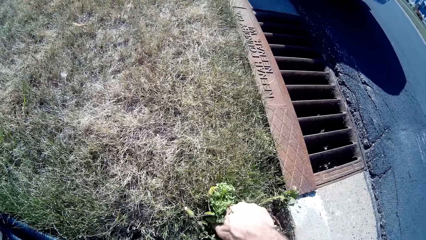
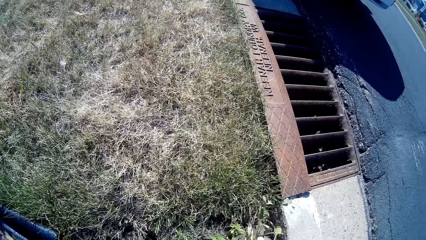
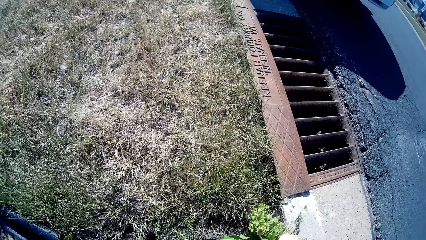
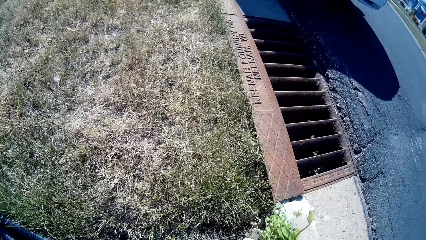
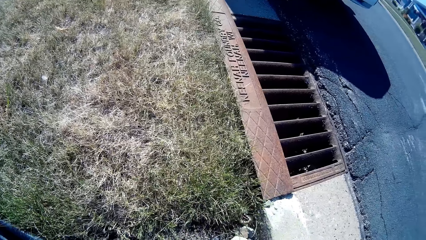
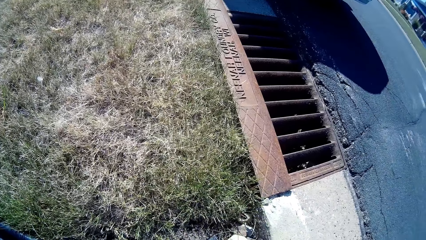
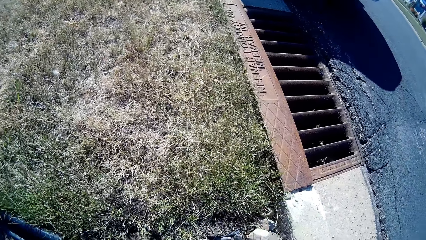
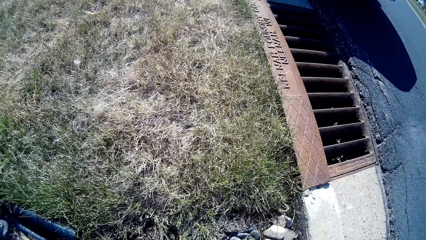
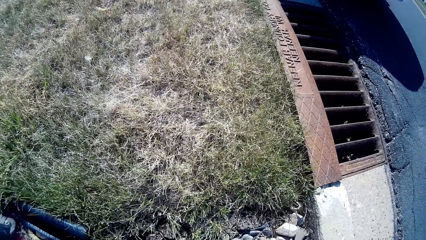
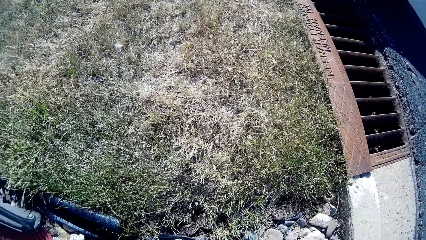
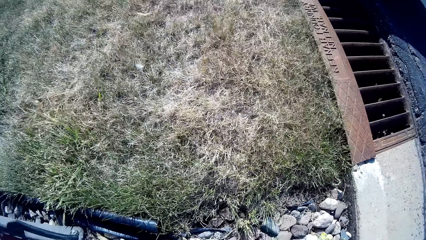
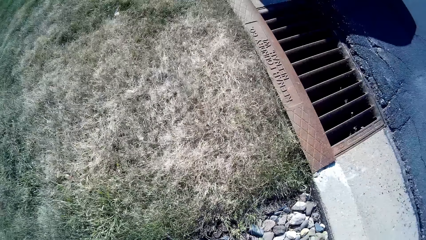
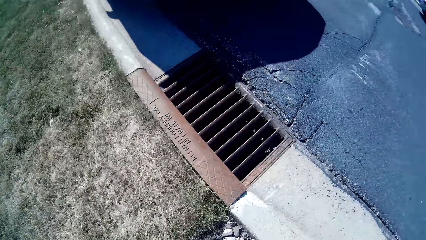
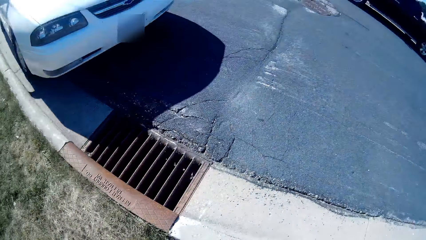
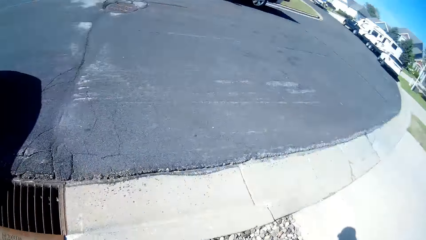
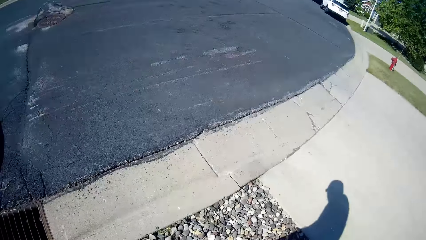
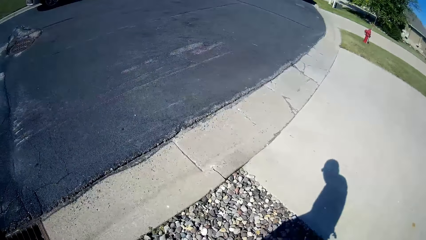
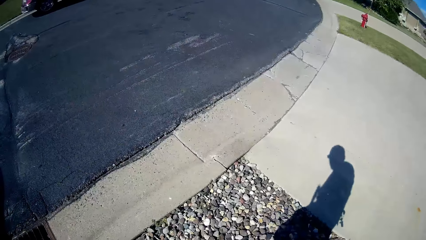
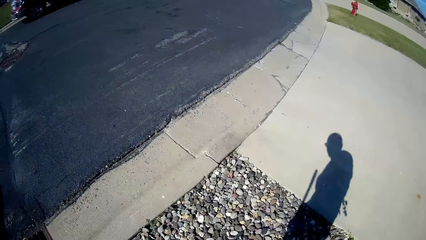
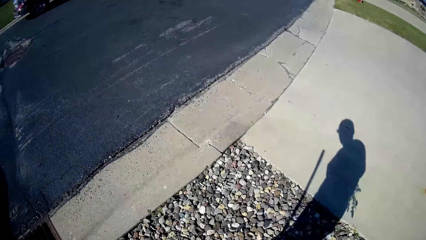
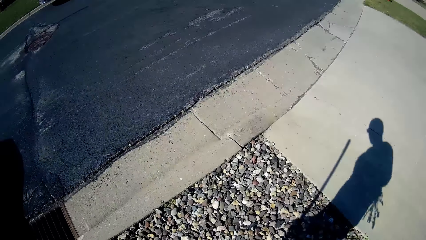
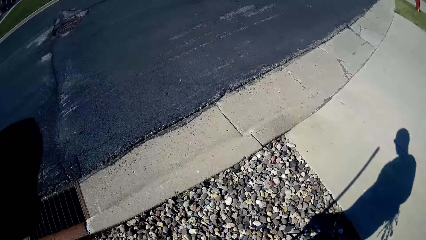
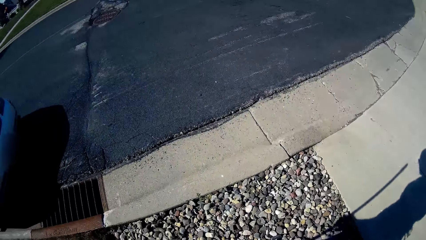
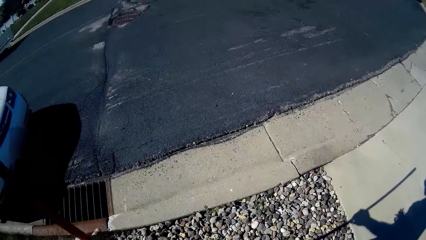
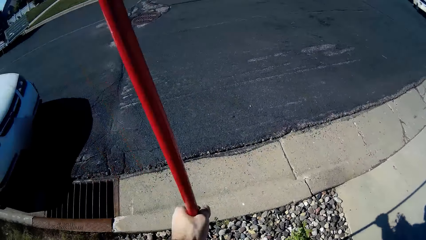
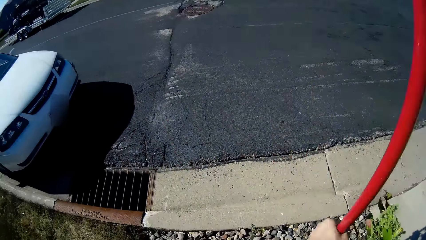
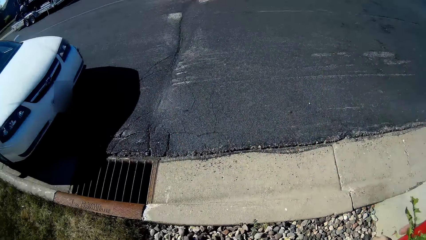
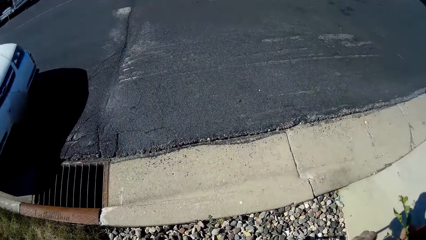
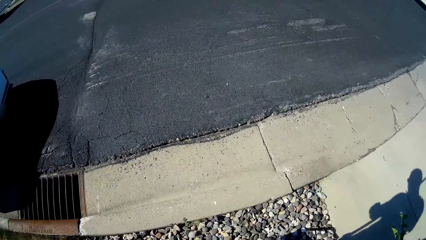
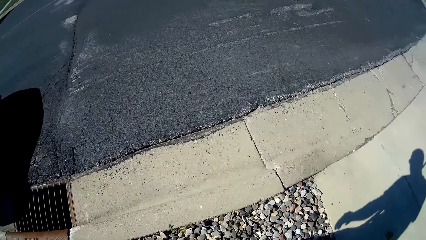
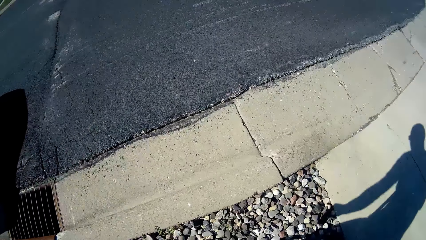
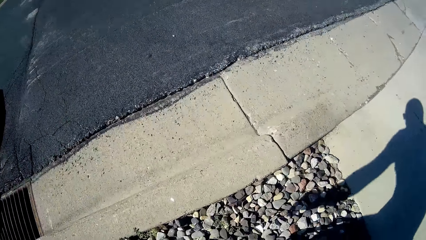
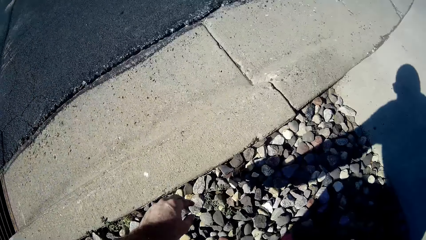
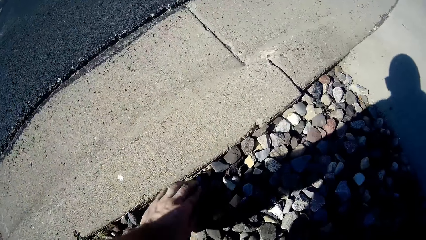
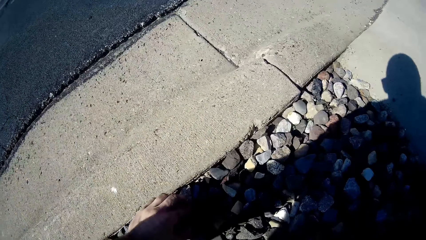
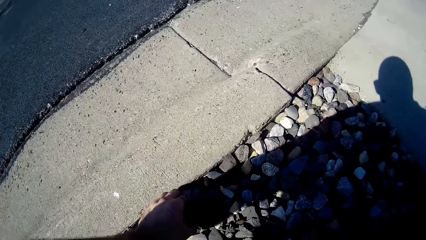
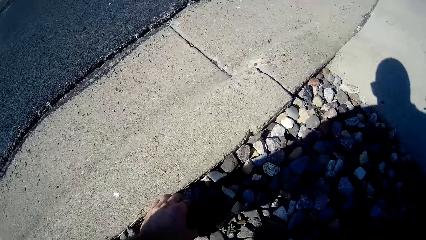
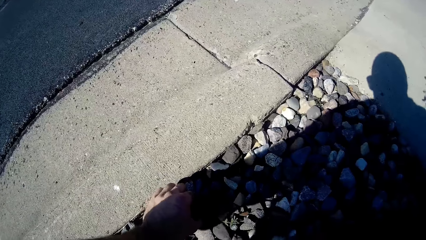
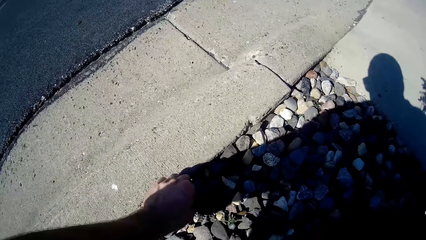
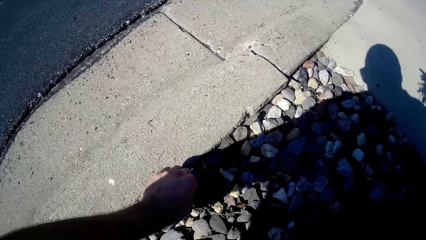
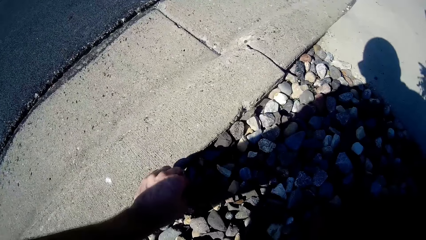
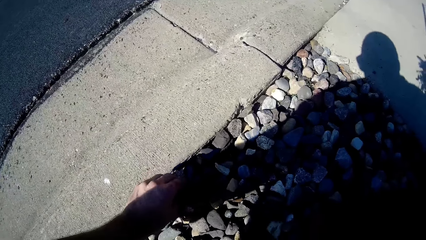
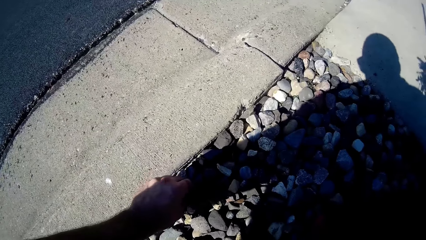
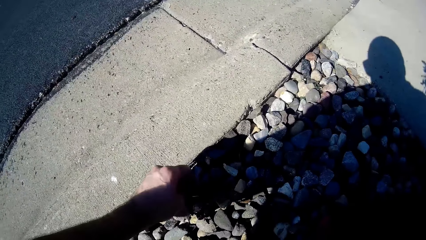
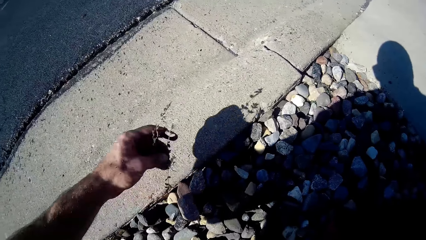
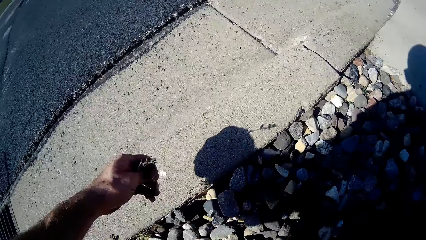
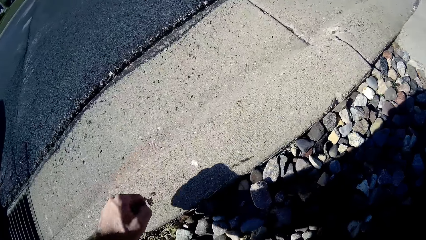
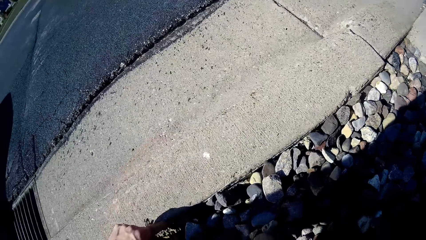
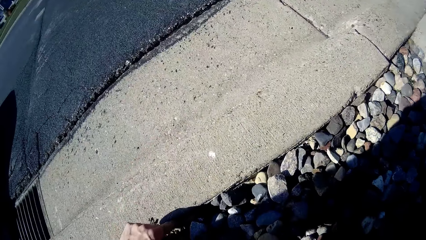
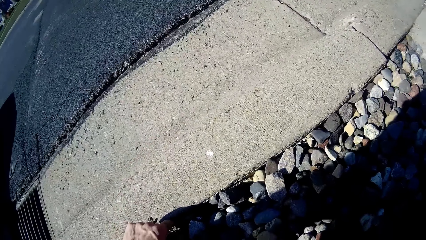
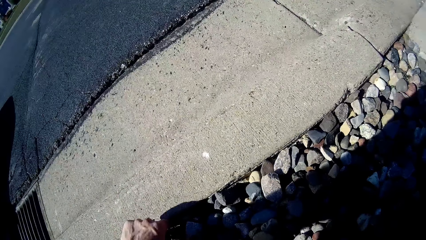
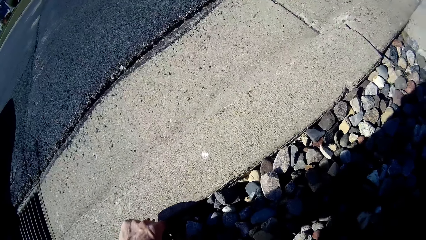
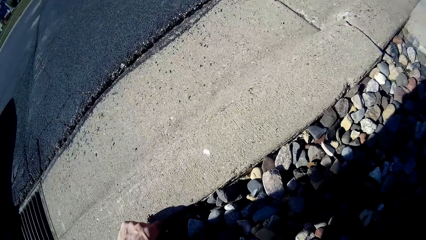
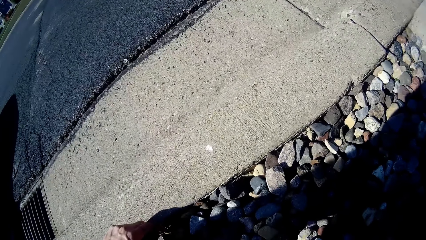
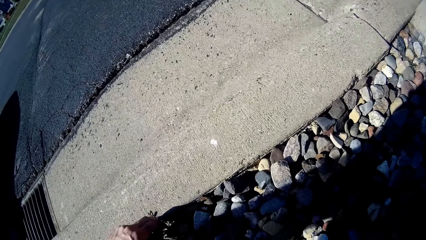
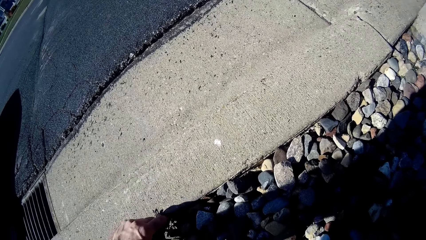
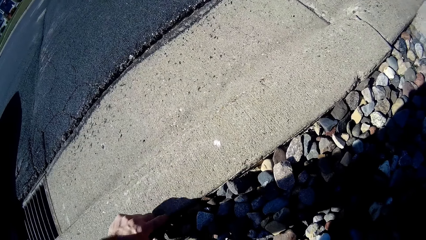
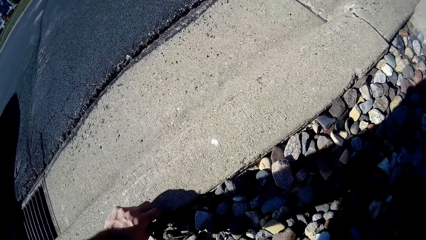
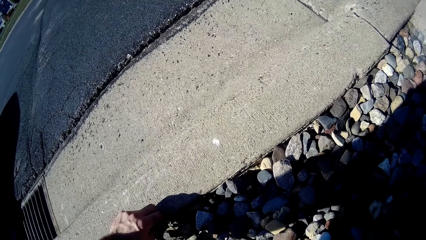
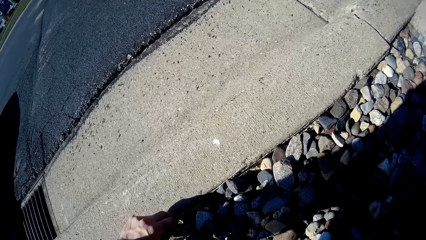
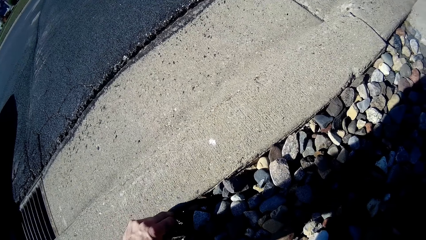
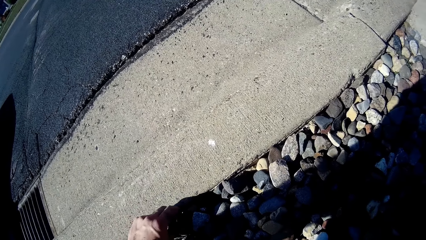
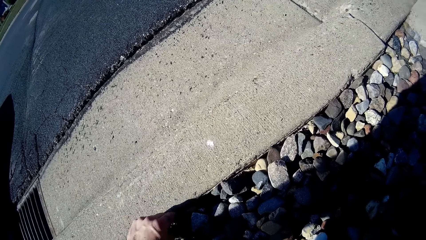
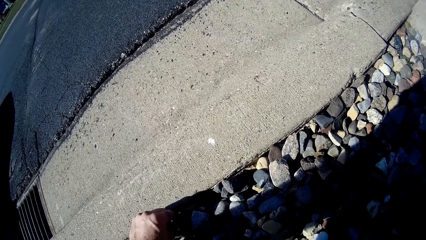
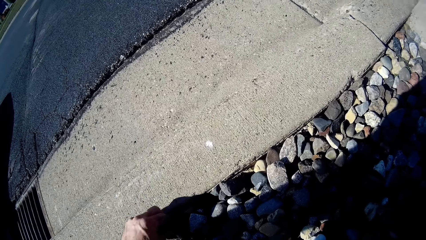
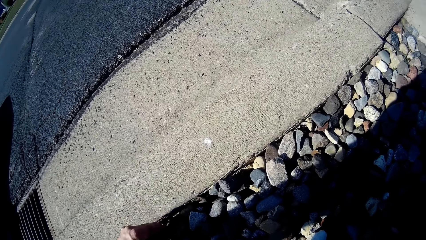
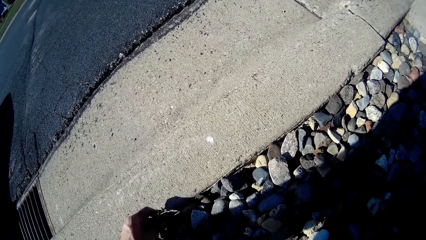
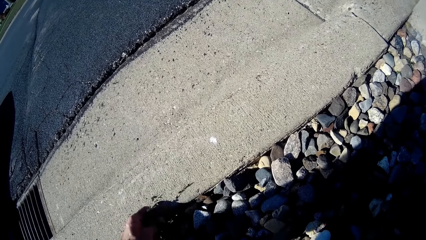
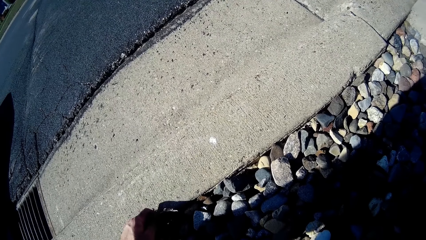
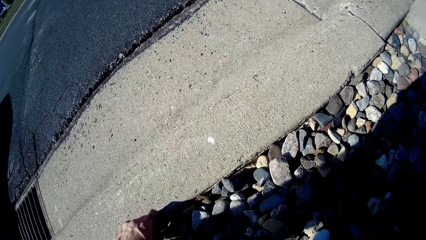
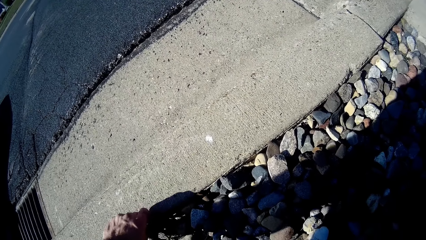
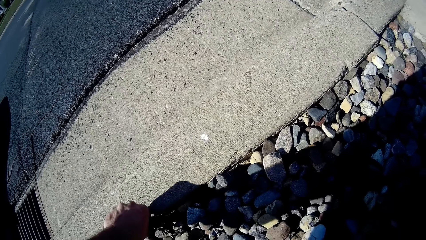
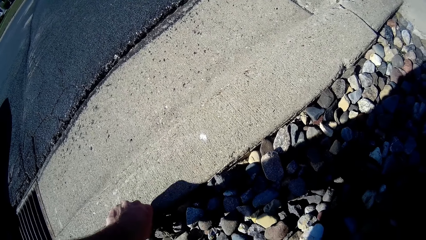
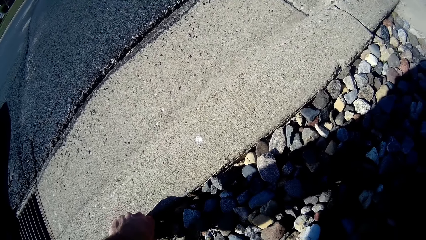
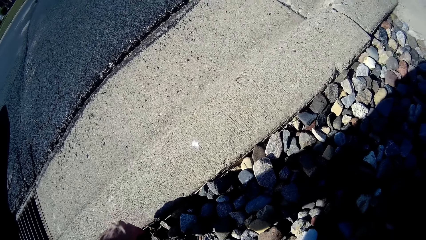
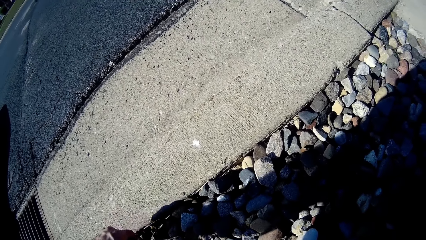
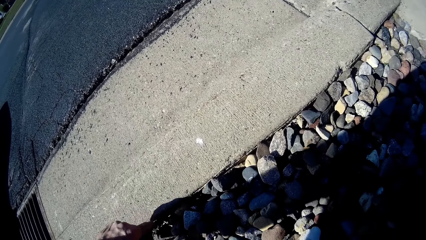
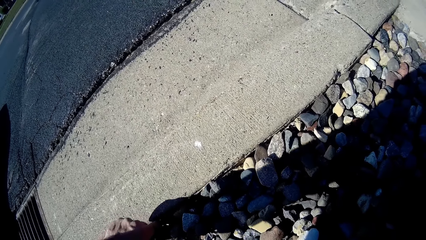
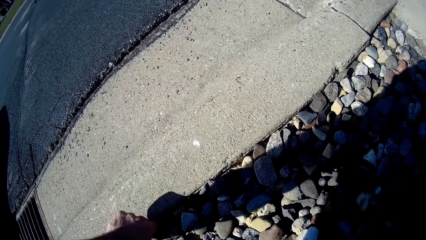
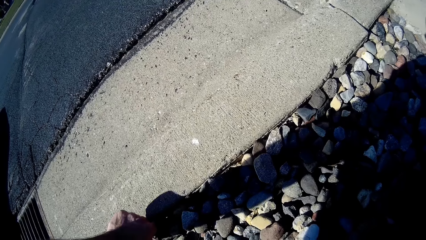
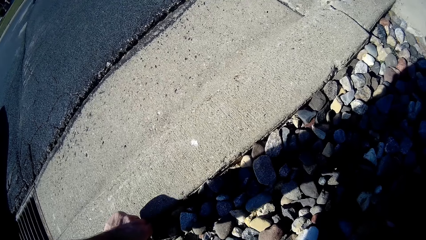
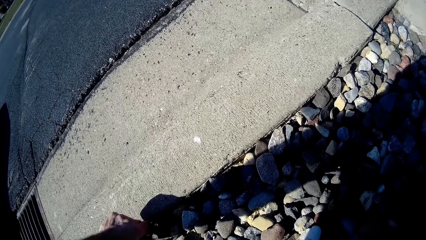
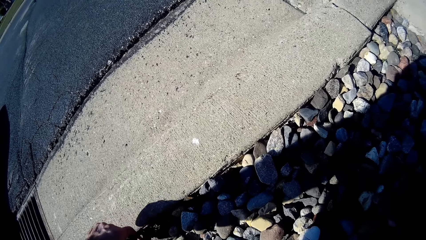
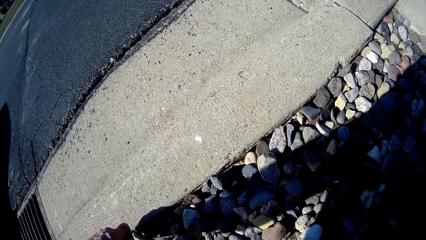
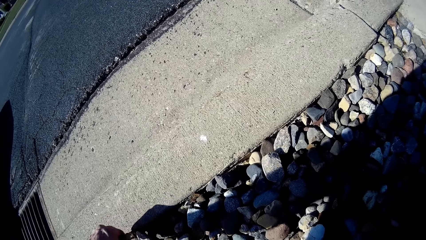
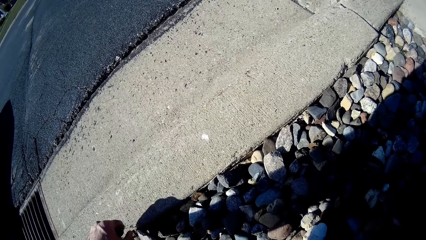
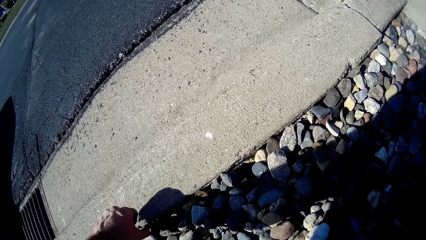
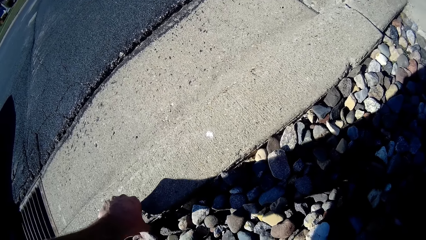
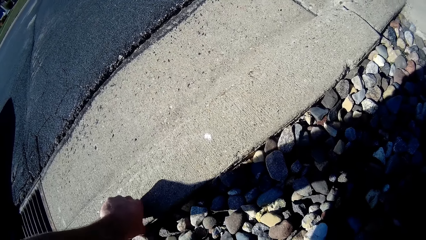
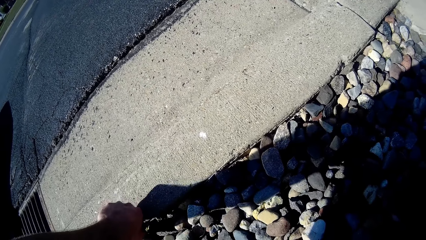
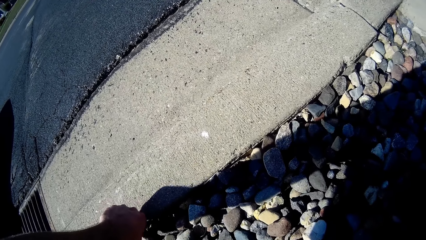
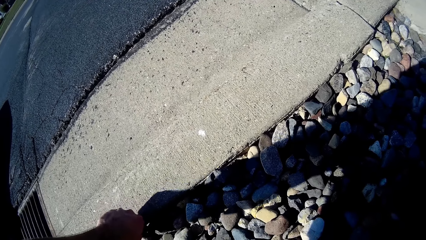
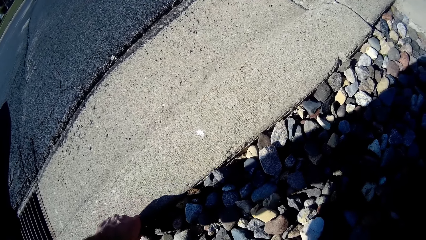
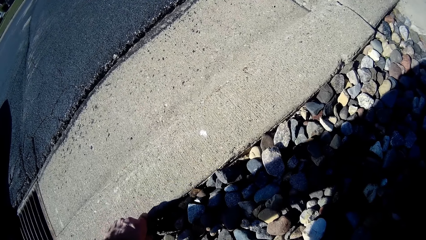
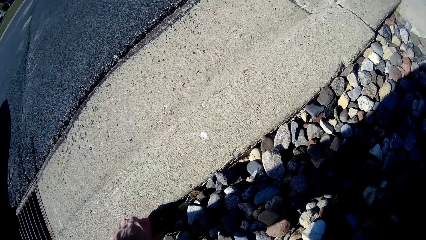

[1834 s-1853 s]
The camera wearer looks around. They walk around. They exchange the brush broom to the right hand. They pull weeds on the ground with the hand.
